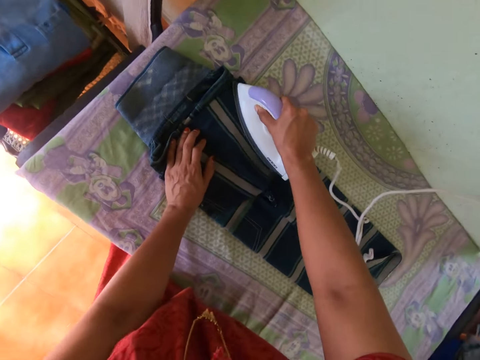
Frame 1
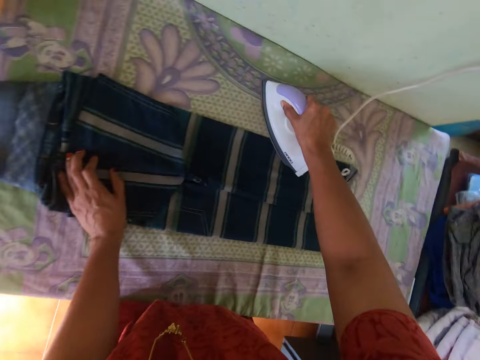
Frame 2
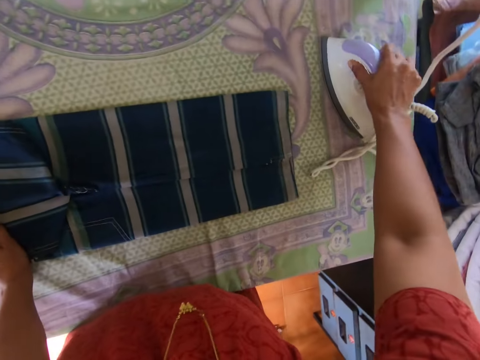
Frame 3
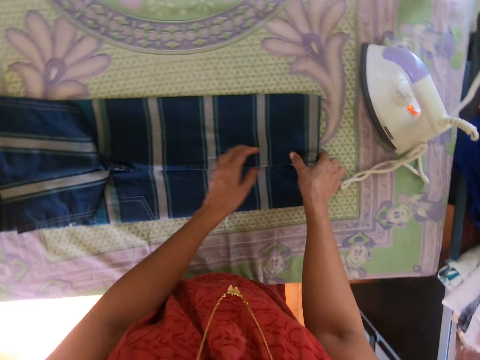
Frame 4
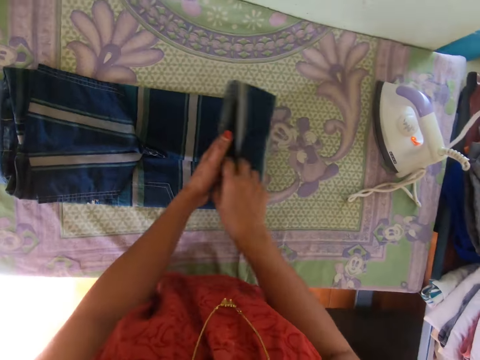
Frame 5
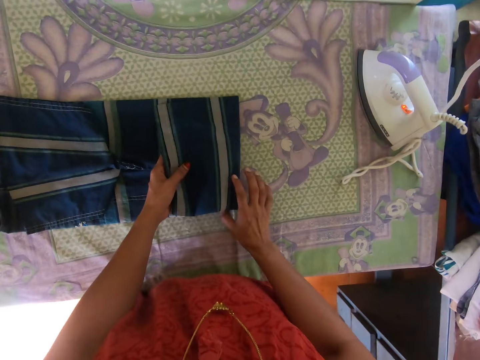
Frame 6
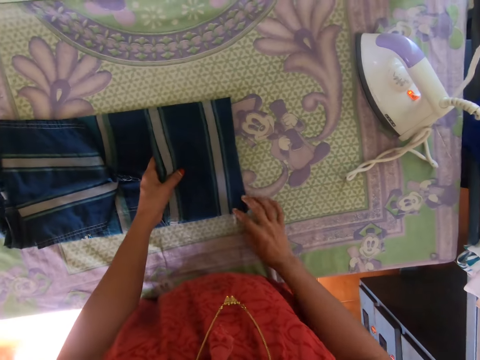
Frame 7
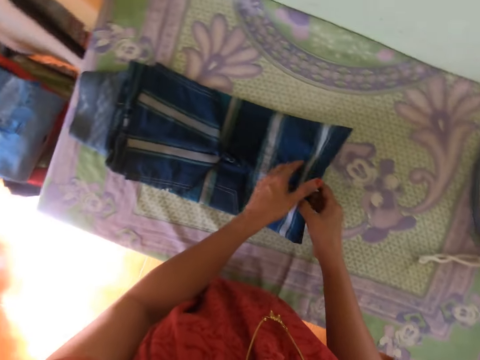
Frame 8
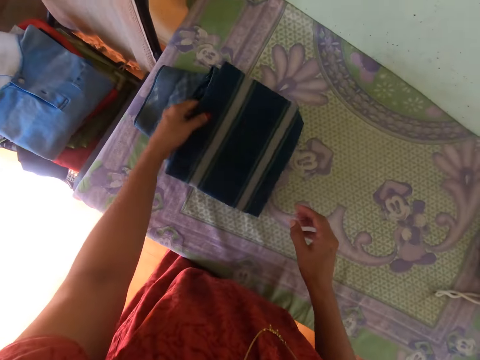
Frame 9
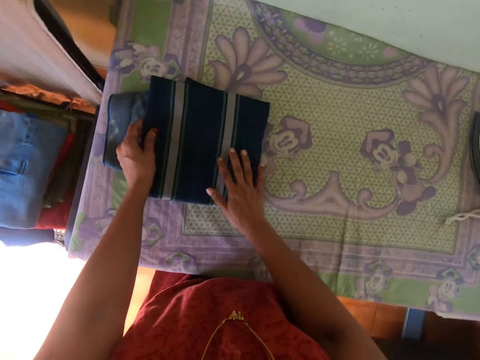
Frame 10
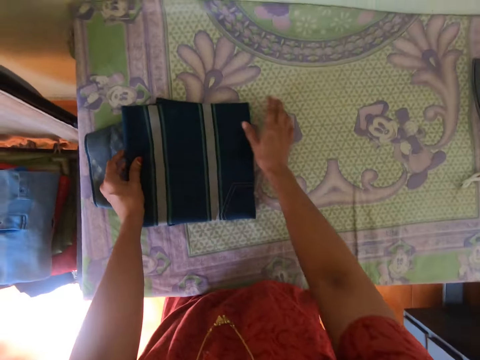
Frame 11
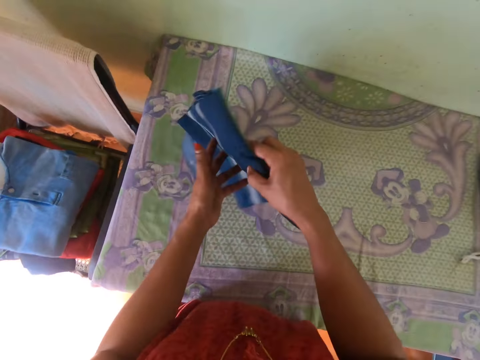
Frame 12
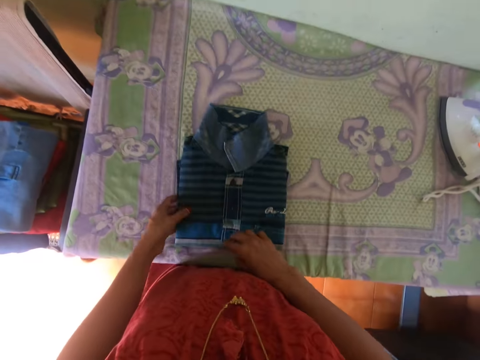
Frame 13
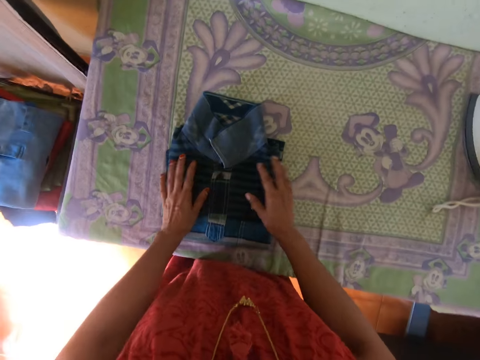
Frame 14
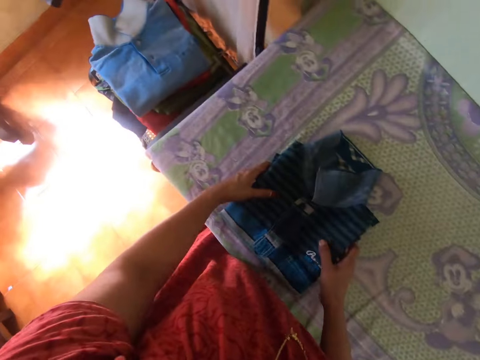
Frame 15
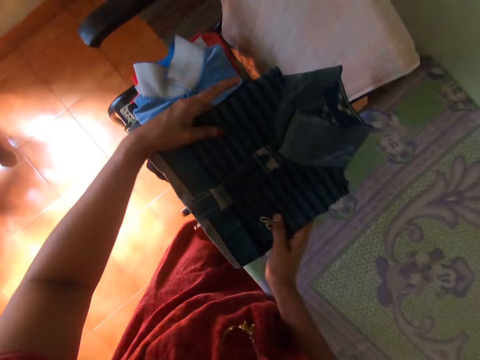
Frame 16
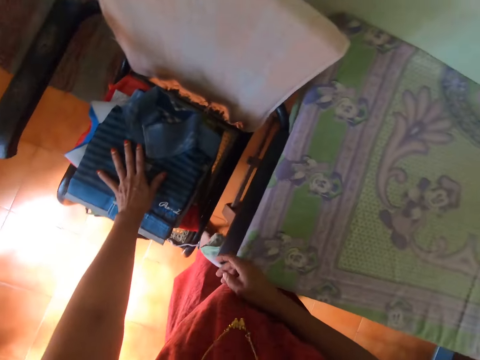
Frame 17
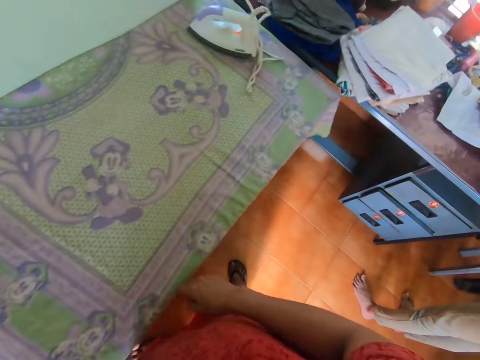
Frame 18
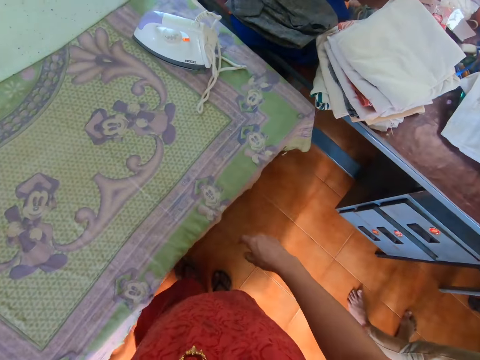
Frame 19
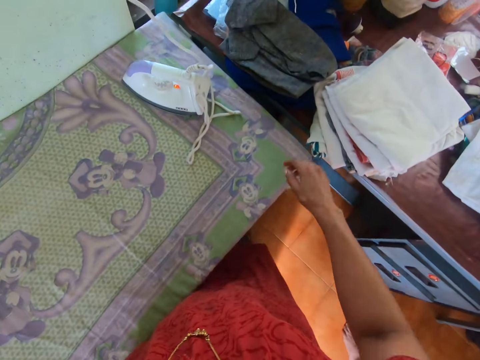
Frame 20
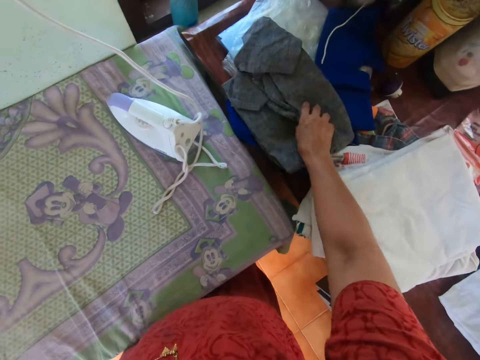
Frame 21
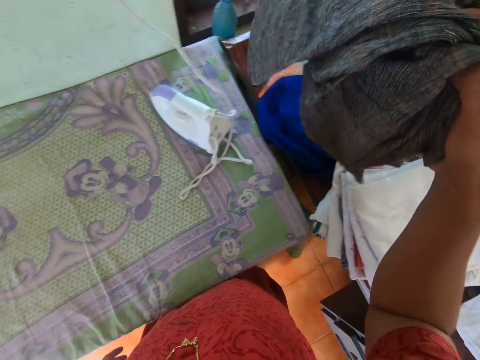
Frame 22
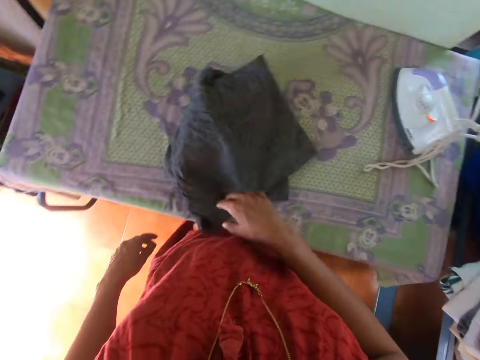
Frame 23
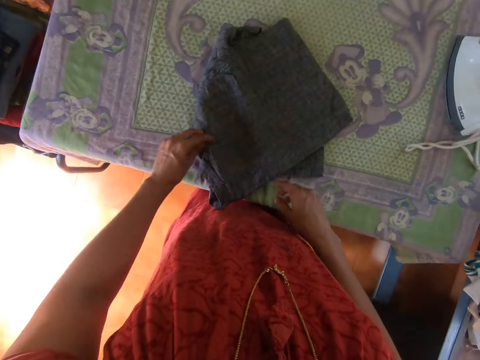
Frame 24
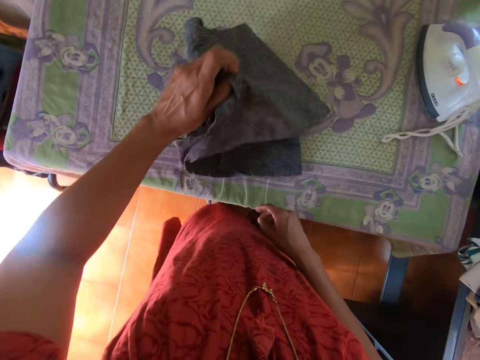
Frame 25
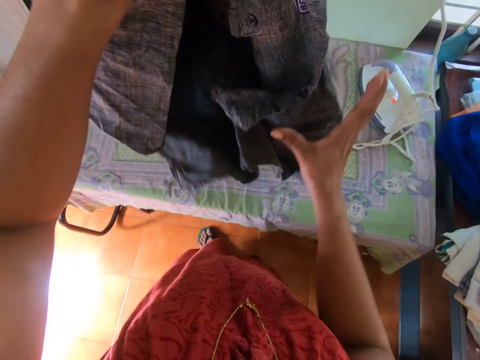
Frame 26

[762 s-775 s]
The camera wearer drops the iron on the ironing board with his right hand. He folds the t-shirt with both hands. He turns the t-shirt on the ironing board with both hands. He presses the t-shirt. He taps the t-shirt on the ironing board with both hands. He picks the t-shirt from the ironing board with both hands. He drops the t-shirt on the heap of clothes on the chair with both hands. He walks towards the table. He picks a shirt from the table with his right hand. He drops the shirt on the table with his right hand. He lifts the shirt from the ironing board with his left hand.

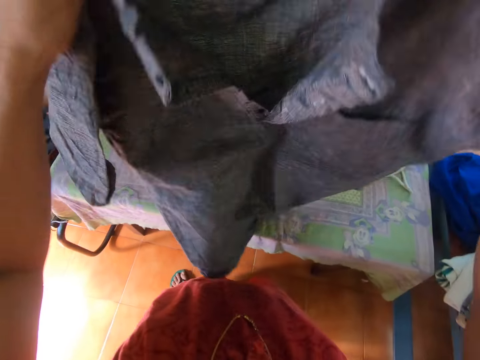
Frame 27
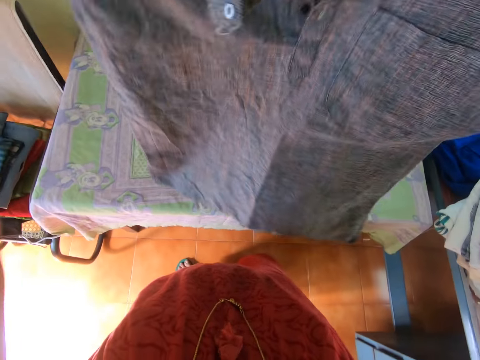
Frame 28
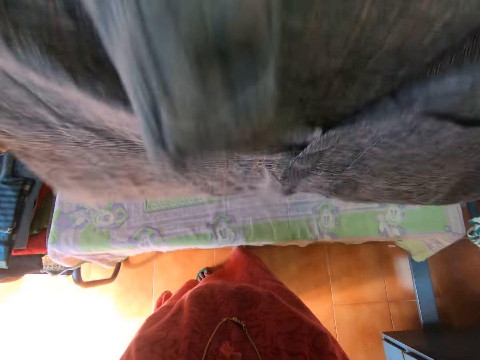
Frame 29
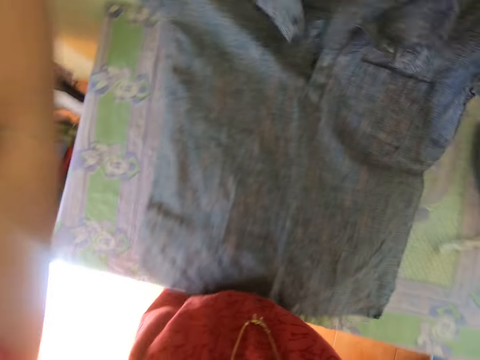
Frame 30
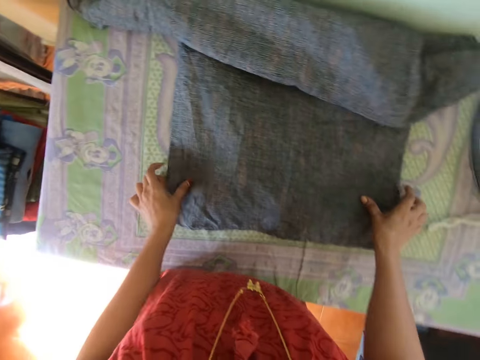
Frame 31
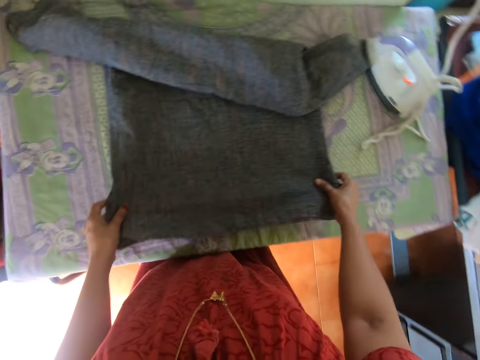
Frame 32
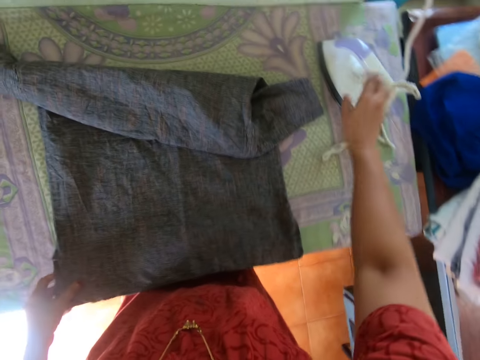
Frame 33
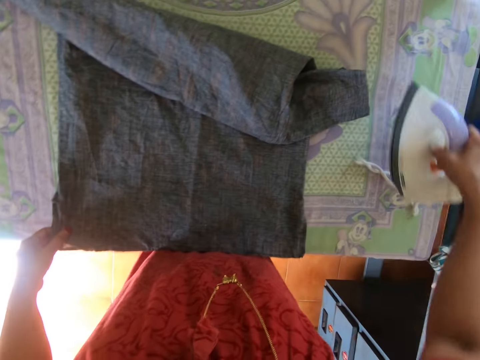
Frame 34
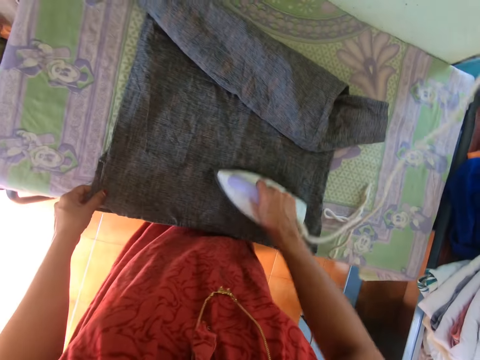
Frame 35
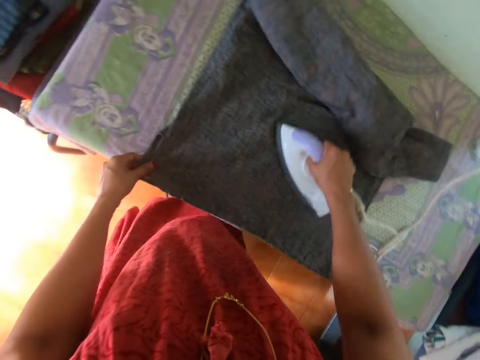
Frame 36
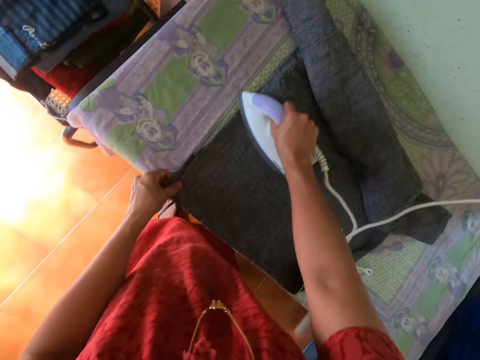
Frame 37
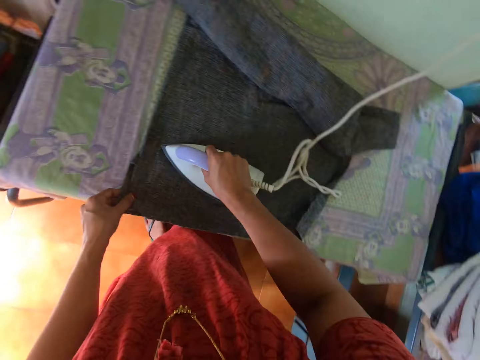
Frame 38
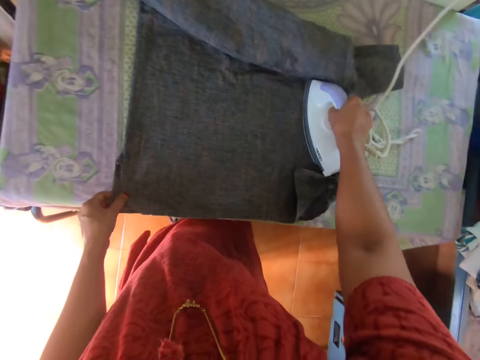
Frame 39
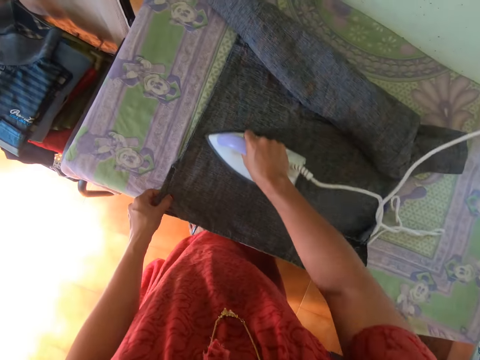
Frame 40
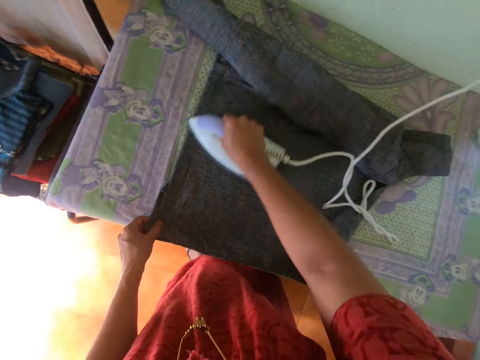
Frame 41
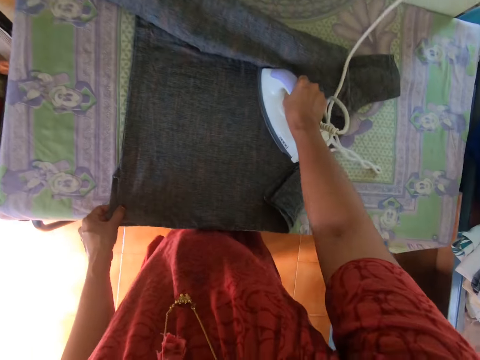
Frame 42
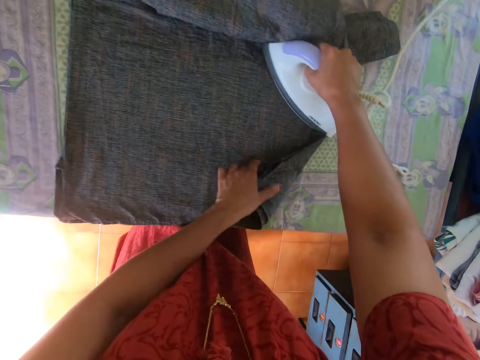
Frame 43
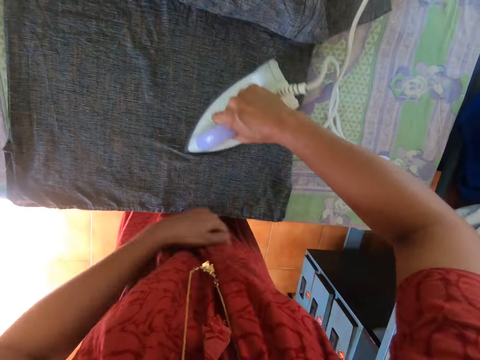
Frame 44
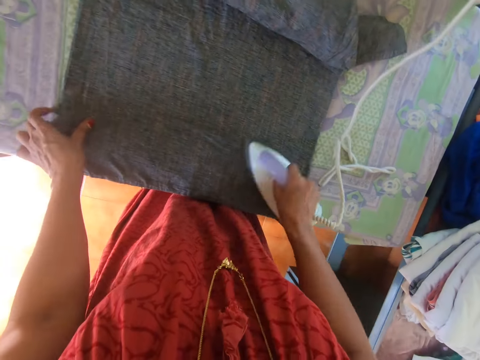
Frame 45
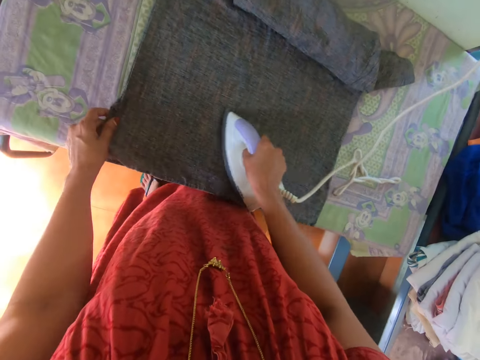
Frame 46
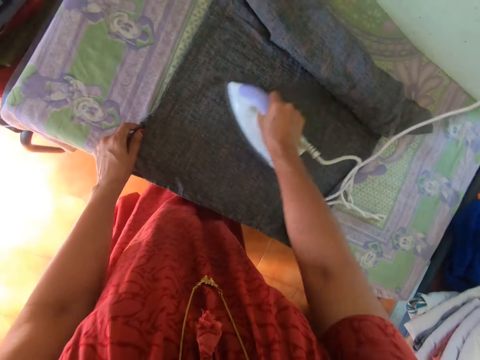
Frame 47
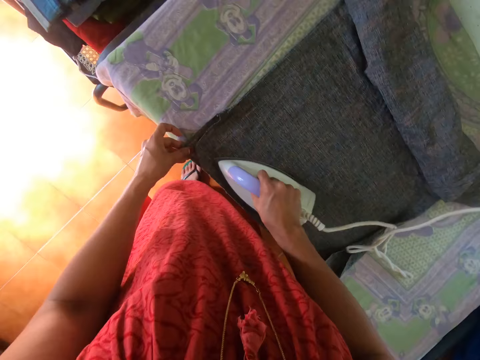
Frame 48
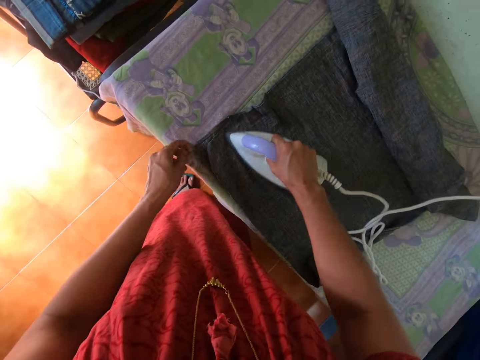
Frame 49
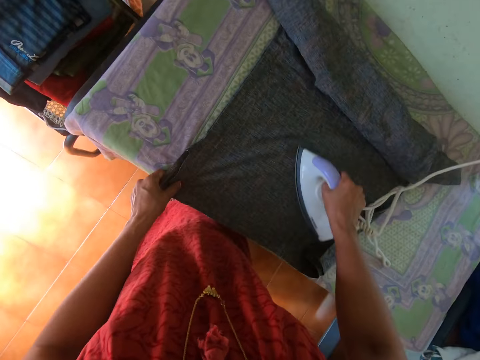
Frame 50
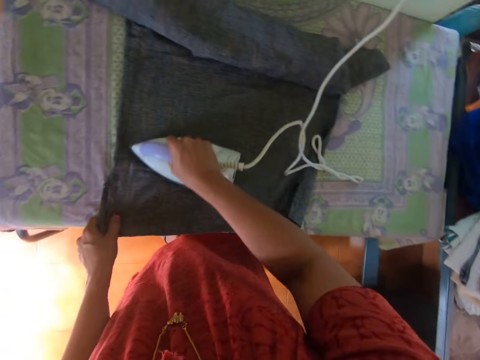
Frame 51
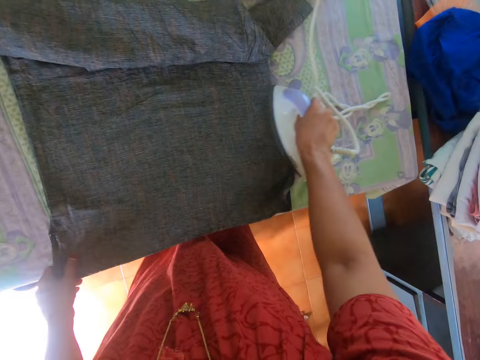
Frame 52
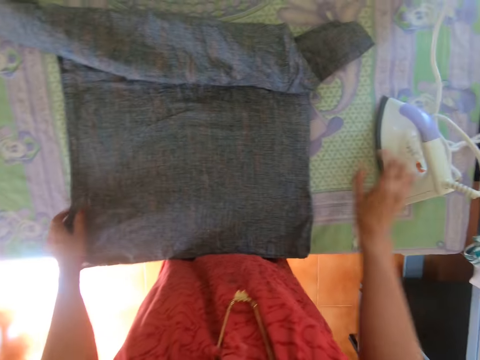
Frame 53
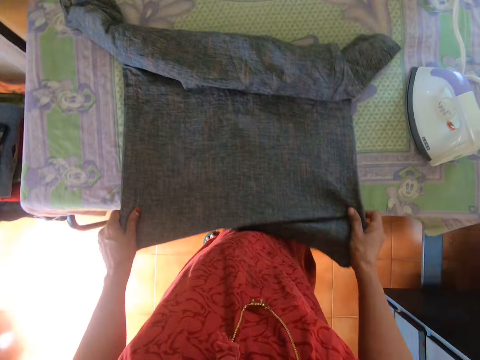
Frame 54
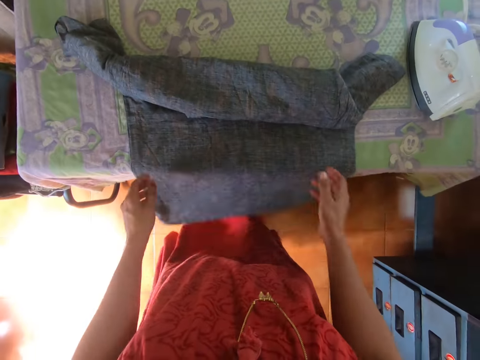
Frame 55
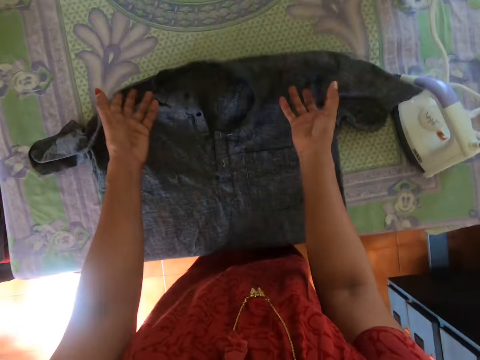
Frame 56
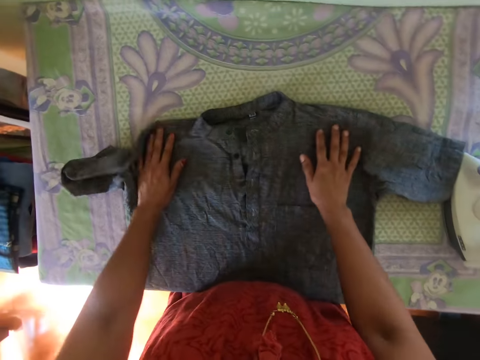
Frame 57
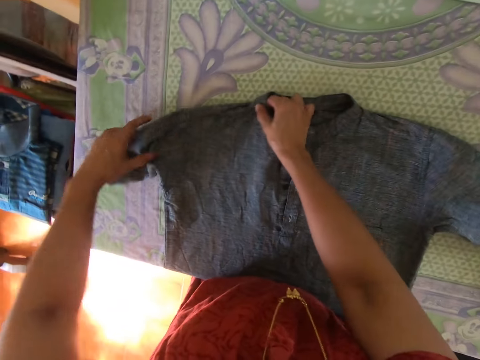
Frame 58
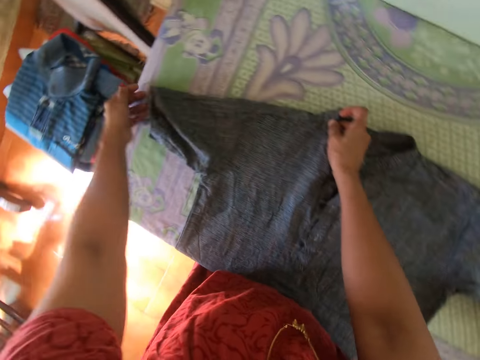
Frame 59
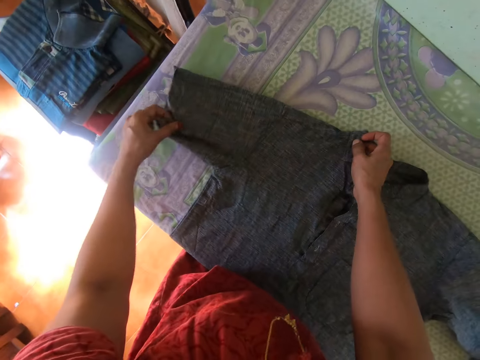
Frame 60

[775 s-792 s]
The camera wearer holds the shirt with both hands. He adjusts the cloth. He drops the cloth. He spreads the shirt on the ironing board with both hands. He adjusts the shirt on the ironing board with both hands. He picks the iron from the ironing board with his right hand. He presses the shirt on the ironing board with the iron in his right hand. He adjusts the shirt on the ironing board with his left hand. He drops the iron on the ironing board with his right hand. He adjusts the shirt on the ironing board with both hands.
